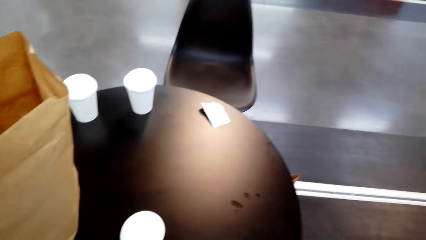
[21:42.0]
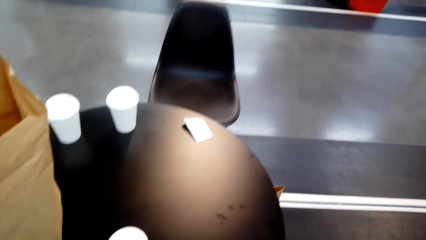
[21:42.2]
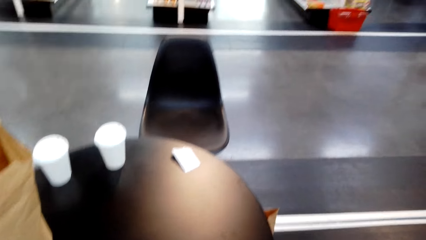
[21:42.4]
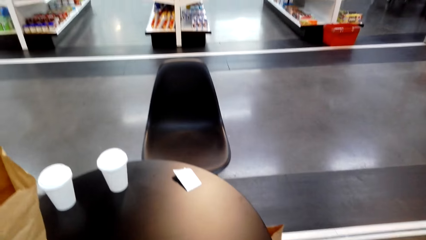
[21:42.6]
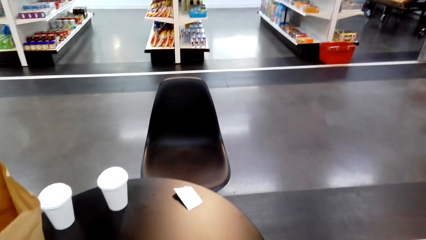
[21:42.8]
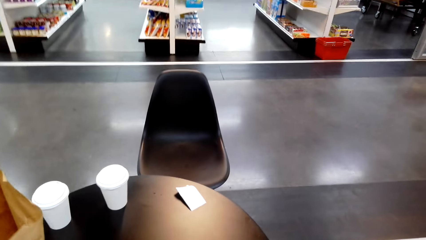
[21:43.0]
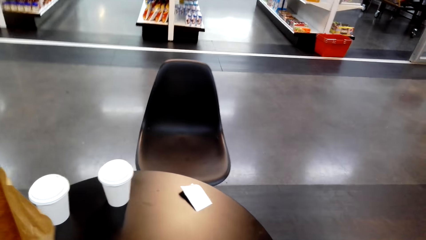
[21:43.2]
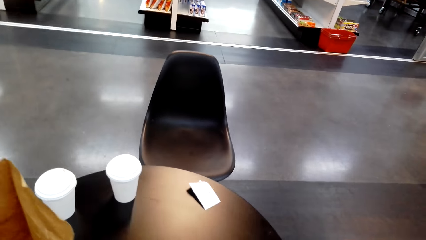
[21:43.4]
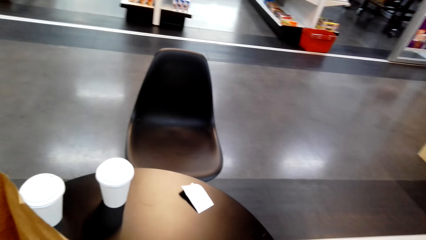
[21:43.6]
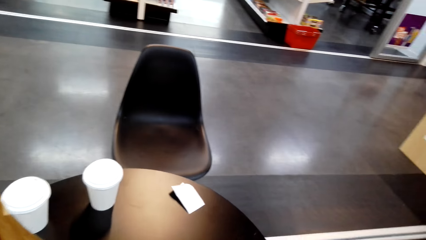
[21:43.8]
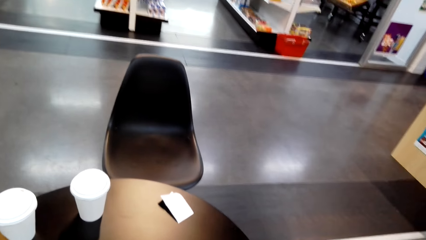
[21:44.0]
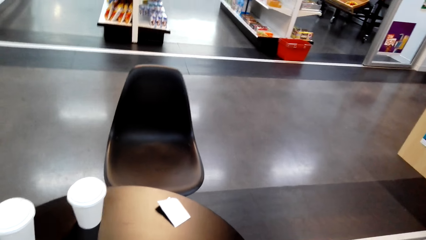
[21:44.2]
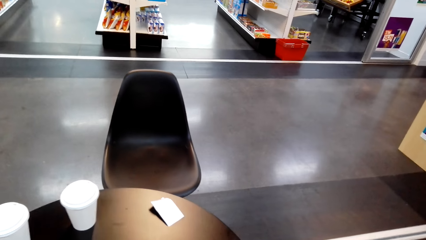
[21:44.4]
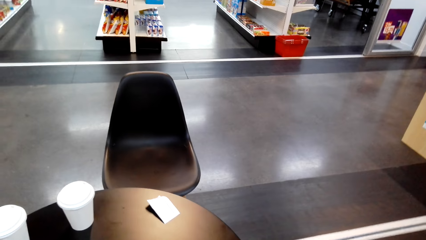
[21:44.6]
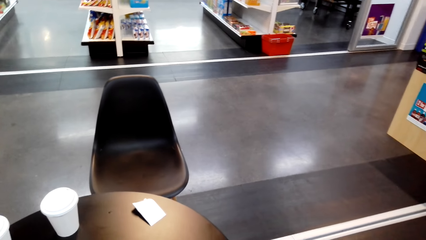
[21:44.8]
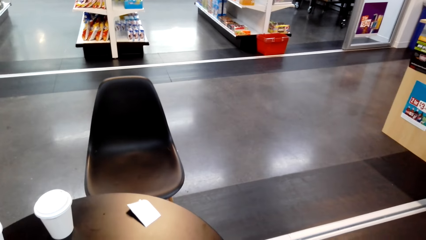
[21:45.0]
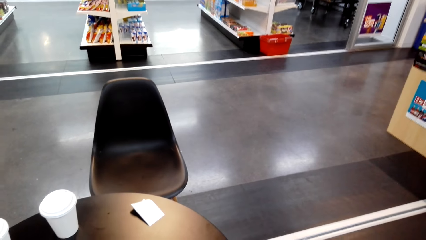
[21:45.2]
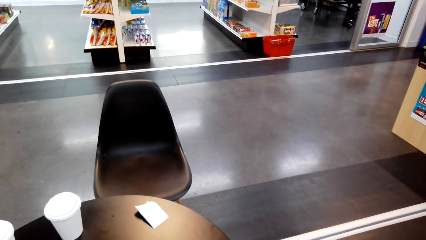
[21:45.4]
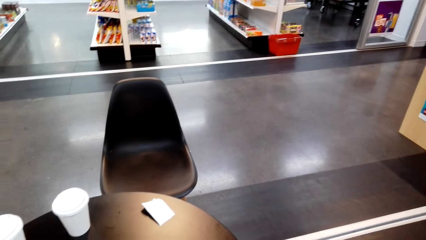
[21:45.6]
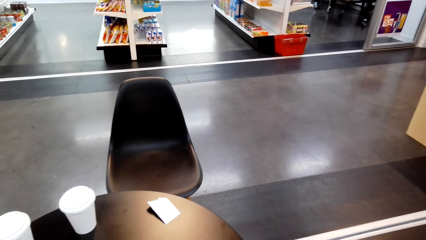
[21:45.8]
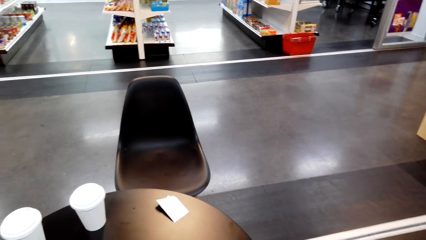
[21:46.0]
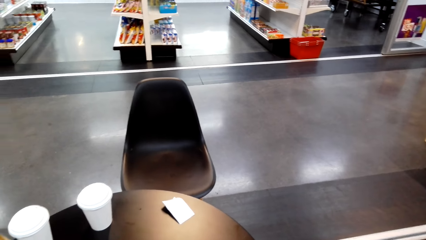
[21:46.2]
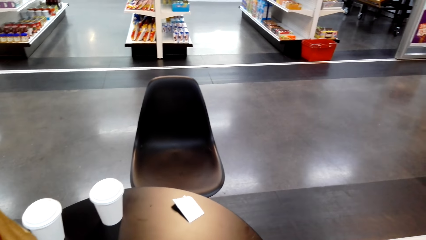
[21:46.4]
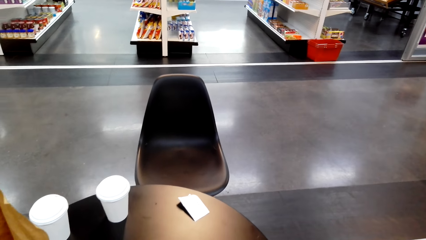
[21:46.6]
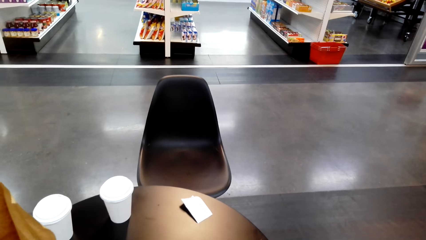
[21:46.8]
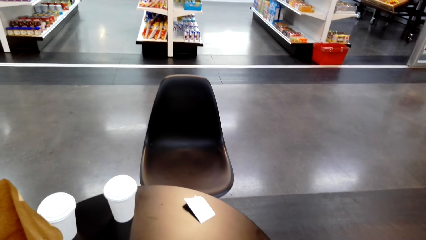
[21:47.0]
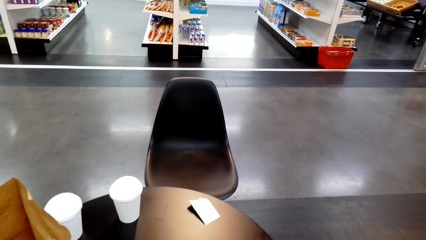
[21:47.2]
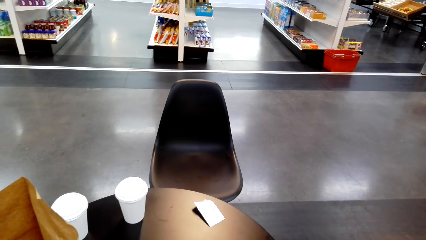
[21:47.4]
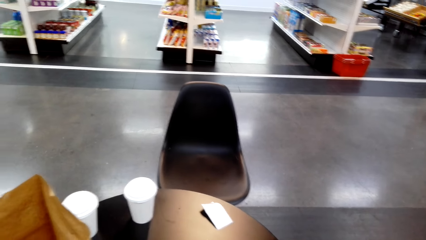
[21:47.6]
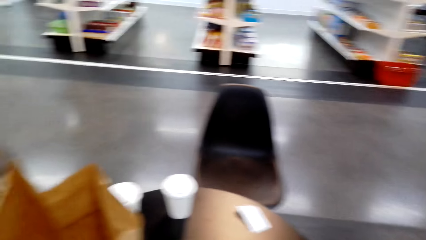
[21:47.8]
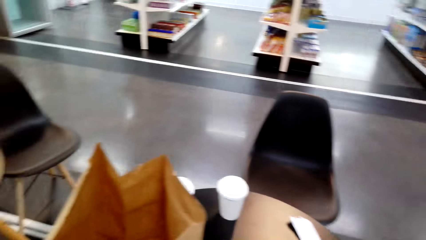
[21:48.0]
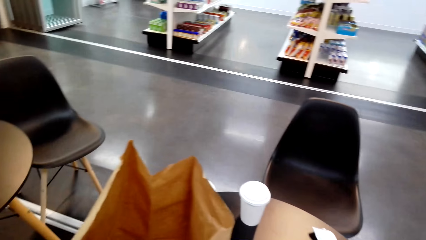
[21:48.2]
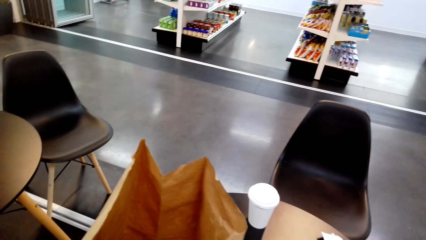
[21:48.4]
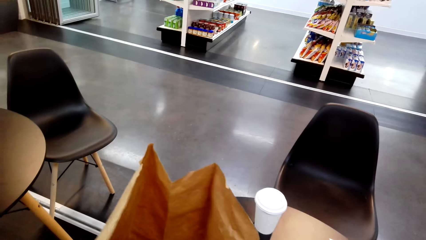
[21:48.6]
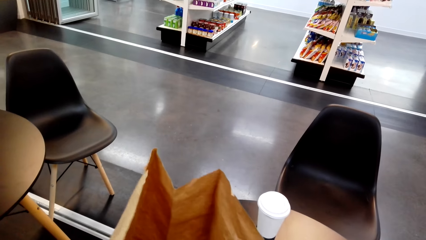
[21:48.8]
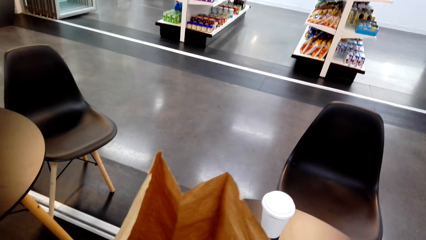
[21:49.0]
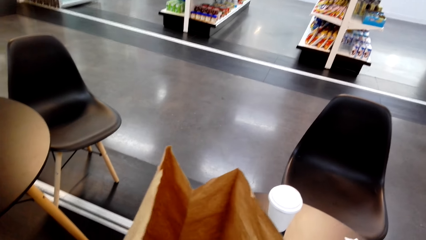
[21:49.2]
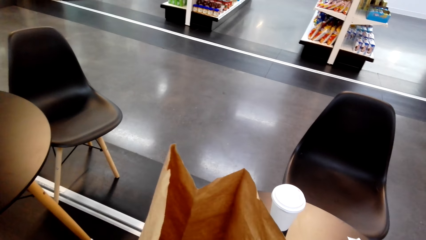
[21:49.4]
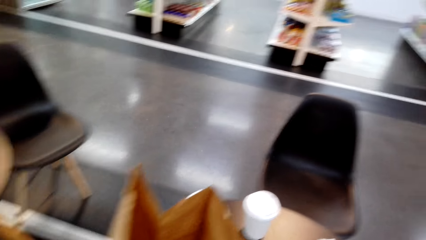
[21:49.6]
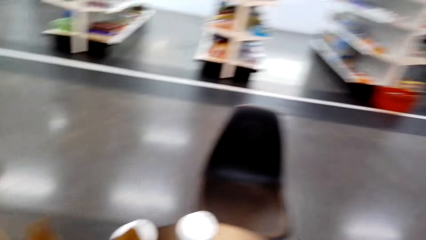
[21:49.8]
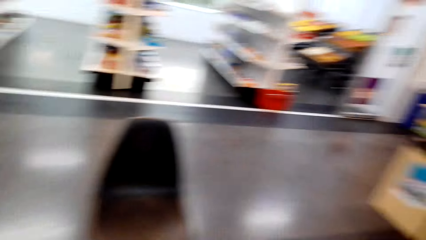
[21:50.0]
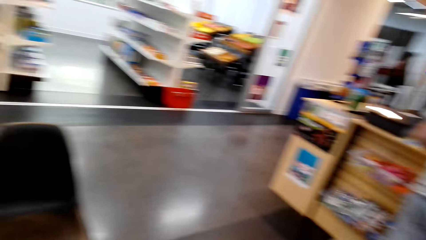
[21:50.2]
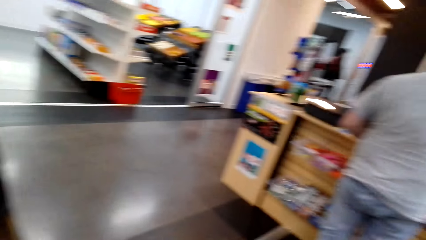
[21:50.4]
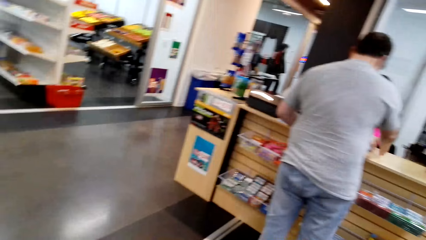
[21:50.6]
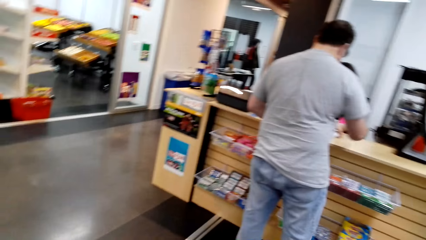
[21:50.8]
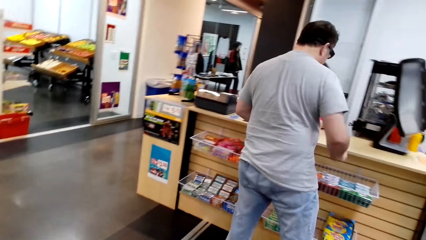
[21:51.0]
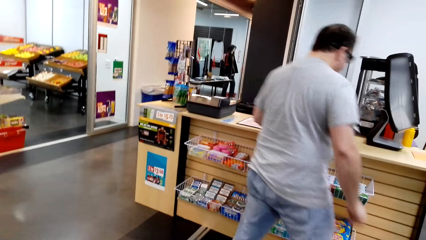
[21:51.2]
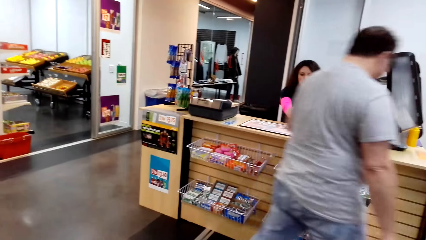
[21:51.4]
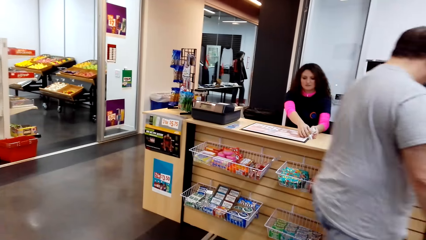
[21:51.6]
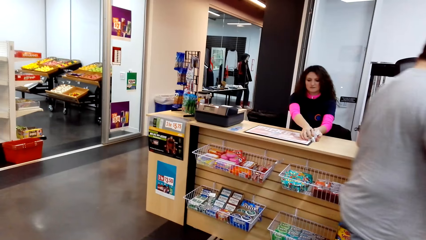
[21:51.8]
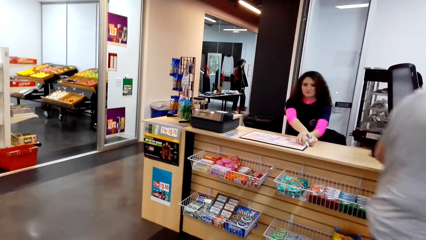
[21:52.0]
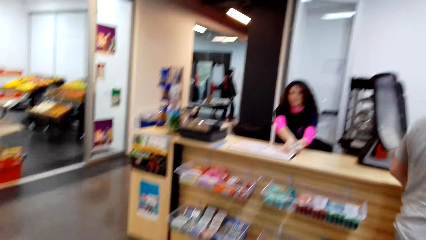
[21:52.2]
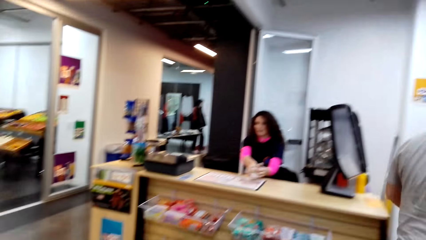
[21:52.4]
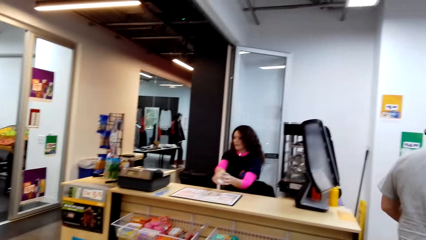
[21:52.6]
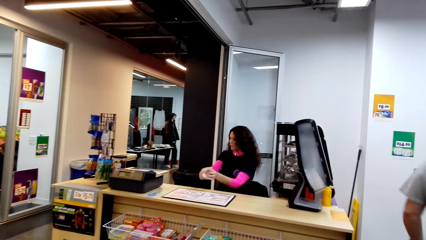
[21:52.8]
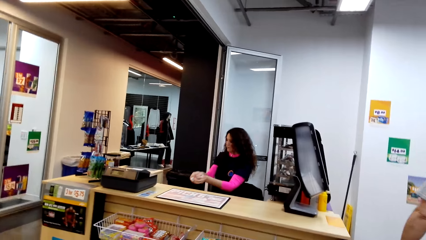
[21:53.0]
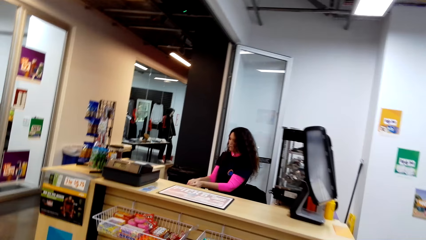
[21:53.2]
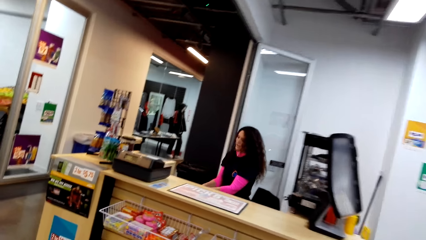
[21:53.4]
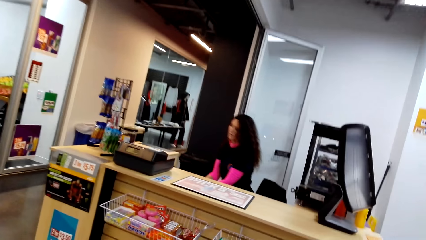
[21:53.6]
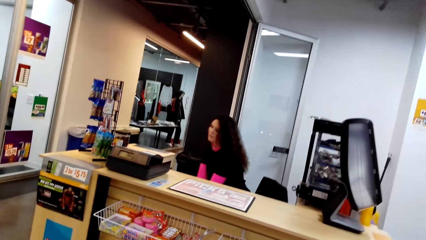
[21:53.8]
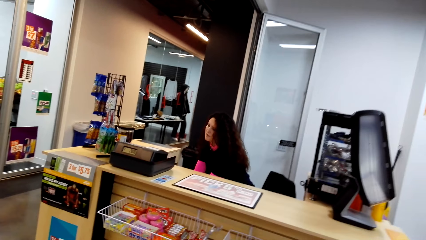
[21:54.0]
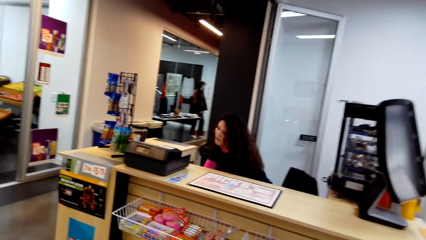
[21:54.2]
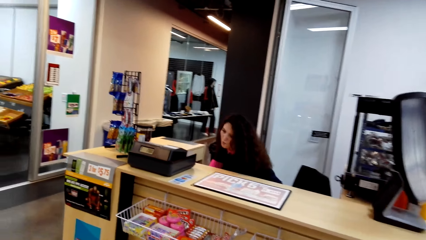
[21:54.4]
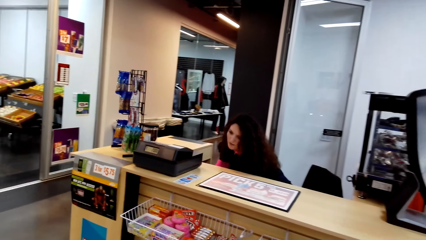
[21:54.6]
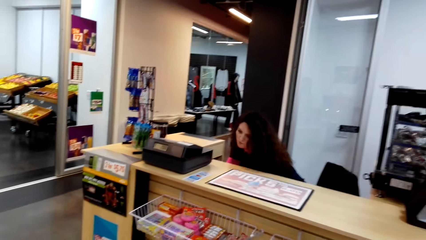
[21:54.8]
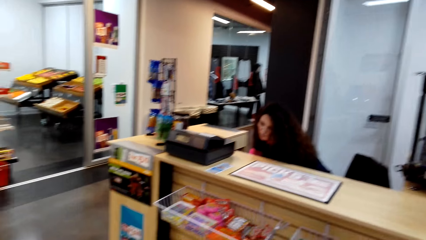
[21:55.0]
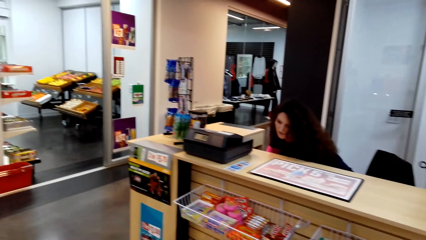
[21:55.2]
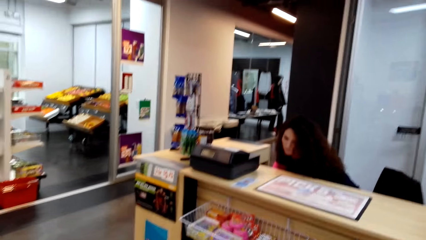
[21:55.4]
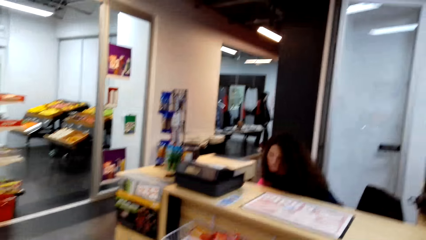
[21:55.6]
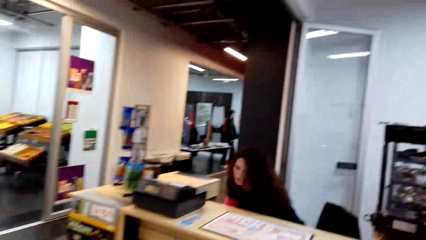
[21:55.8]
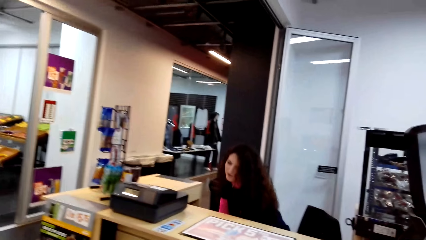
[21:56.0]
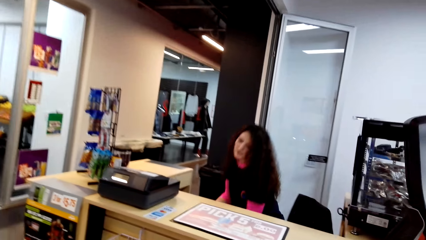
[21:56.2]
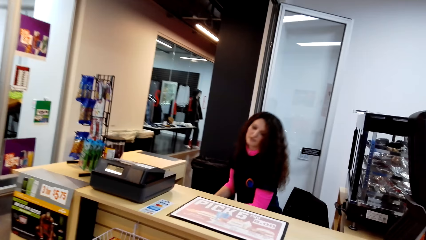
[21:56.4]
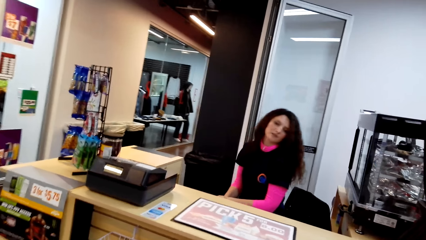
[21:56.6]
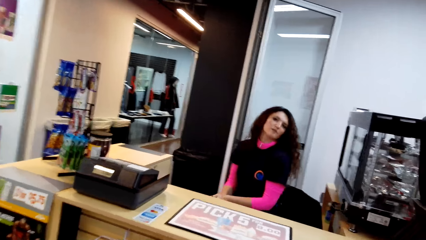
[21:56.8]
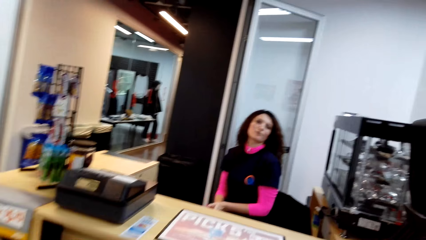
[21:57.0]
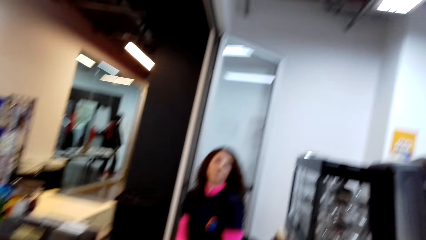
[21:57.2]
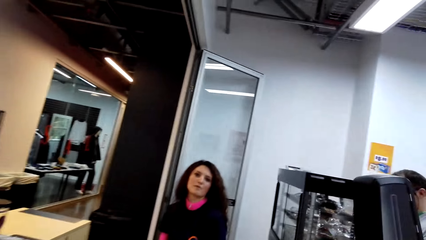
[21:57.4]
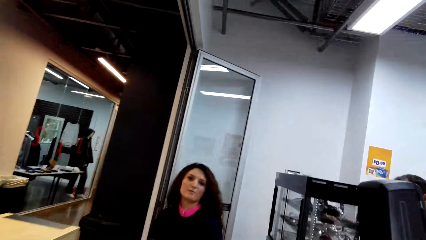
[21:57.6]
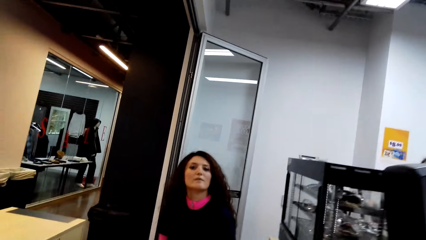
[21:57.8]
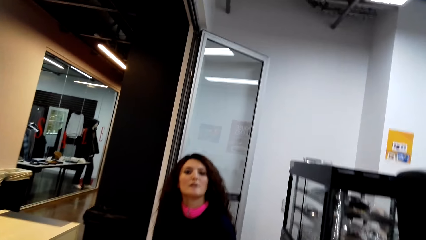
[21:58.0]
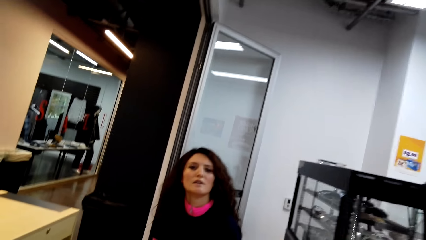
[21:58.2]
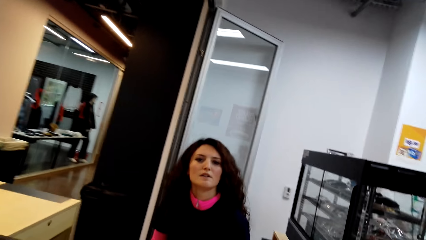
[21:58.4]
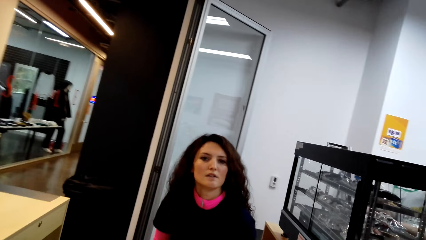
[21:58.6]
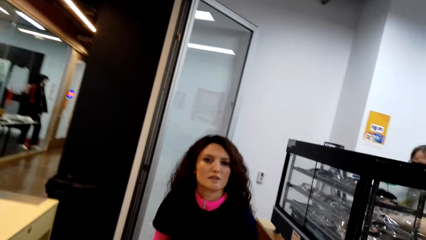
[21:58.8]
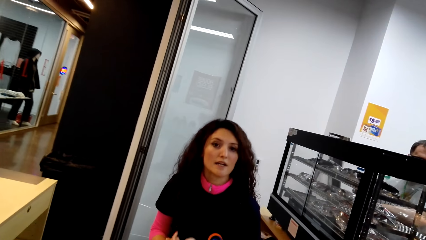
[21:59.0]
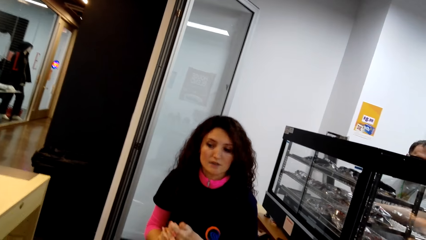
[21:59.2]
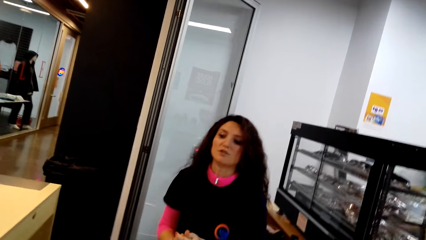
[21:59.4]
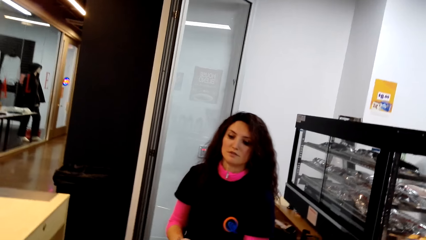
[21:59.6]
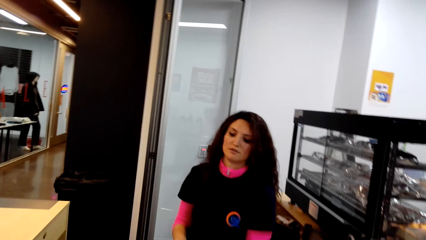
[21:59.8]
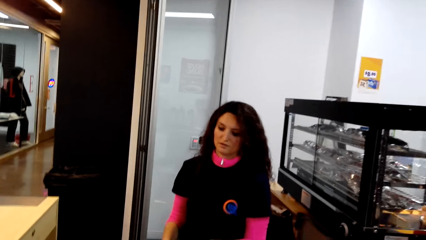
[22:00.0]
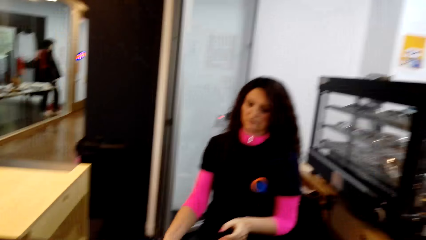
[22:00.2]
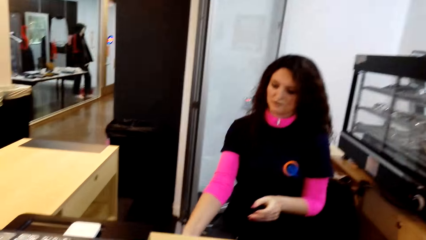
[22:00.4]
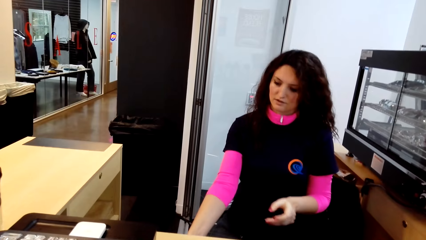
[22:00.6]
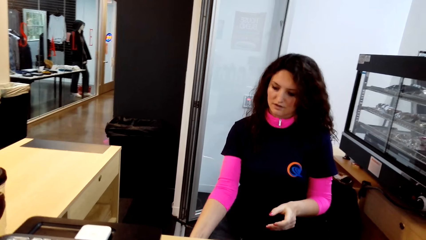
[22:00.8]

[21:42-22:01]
The camera wearer stands on the floor. A person talks with another person. The second person talks with the first person. A man walks on the floor. The second person picks up something and puts something on a shelf. A woman stands on the floor. The second person talks with the first person. The camera wearer walks on the floor. The first person talks with the second person. The second person talks with the first person. The camera wearer stands on the floor.
